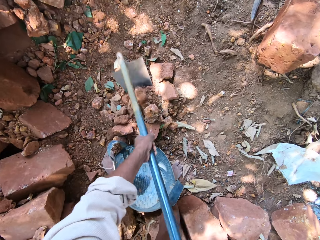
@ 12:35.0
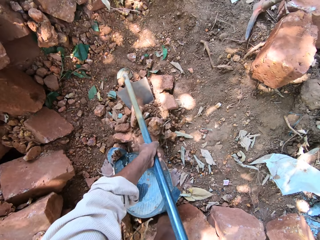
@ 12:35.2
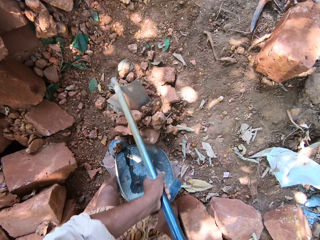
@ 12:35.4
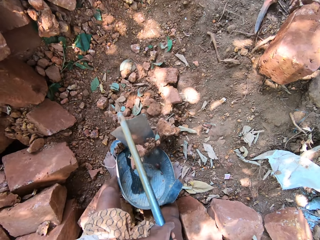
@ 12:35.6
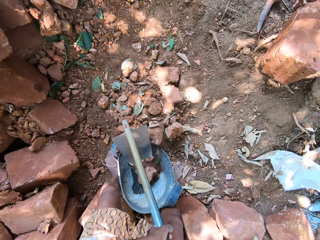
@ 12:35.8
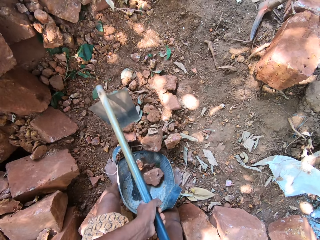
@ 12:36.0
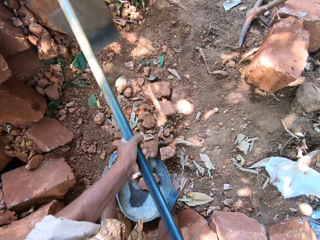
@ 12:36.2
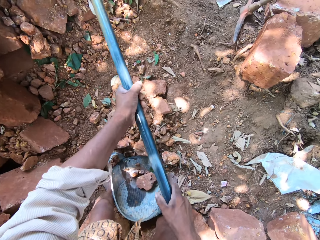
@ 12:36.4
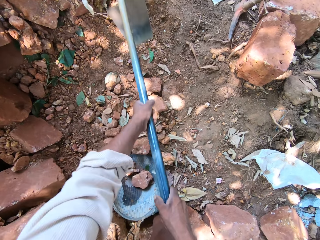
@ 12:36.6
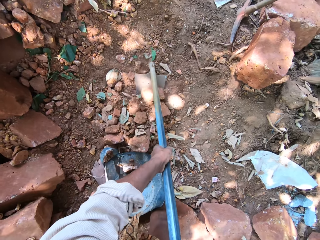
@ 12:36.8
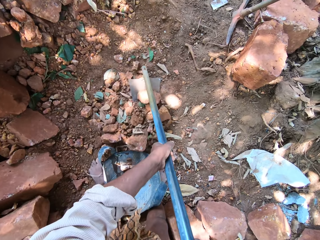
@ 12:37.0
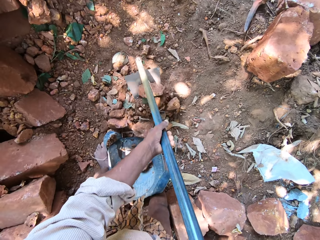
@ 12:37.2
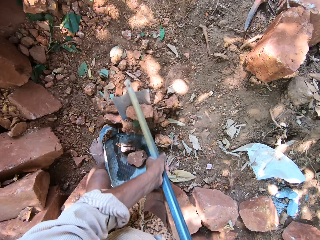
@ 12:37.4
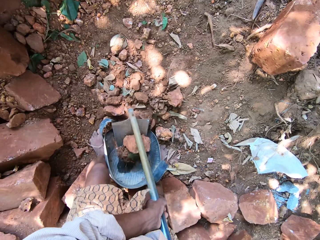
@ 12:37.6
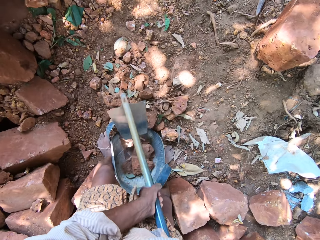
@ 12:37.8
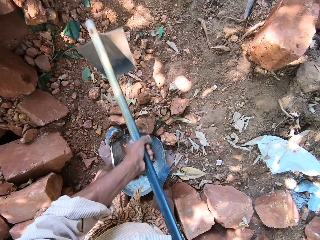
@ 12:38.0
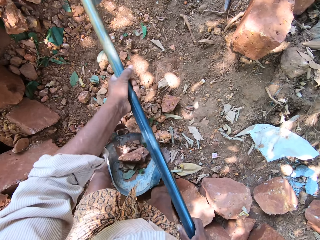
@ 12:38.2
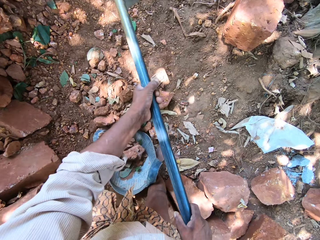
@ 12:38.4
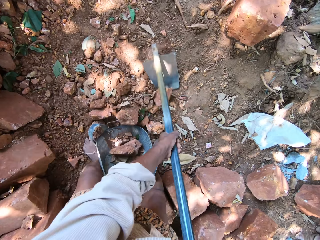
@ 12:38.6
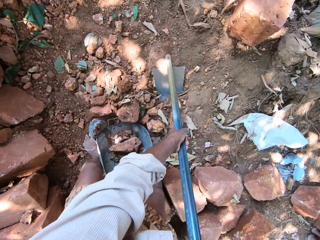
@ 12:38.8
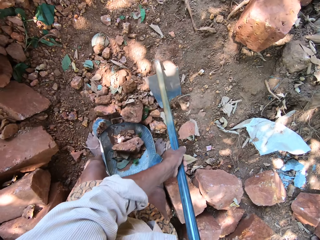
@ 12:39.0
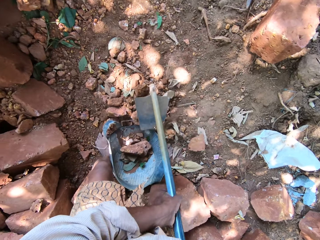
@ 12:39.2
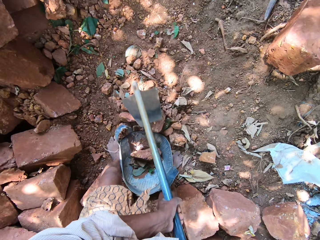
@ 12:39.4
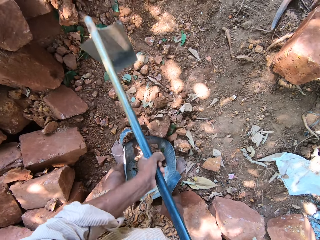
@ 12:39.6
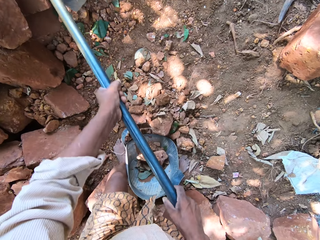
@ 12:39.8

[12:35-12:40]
The camera wearer scoops clay sand and stones from the ground into the rubber bucket with the hoe with both hands.

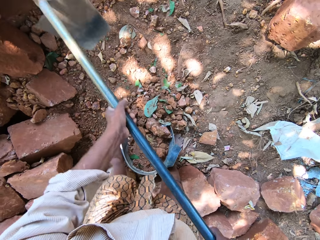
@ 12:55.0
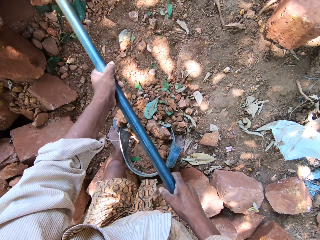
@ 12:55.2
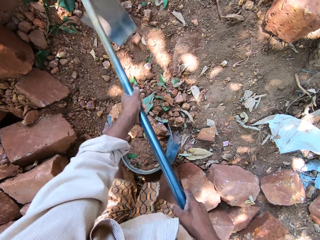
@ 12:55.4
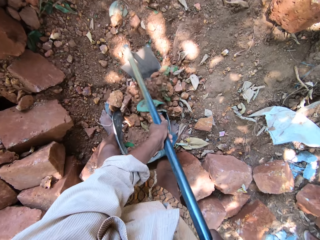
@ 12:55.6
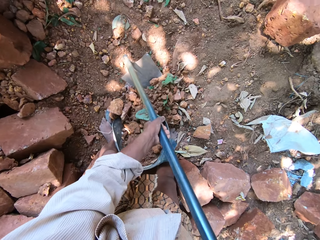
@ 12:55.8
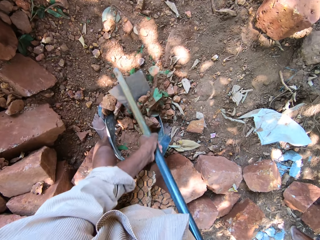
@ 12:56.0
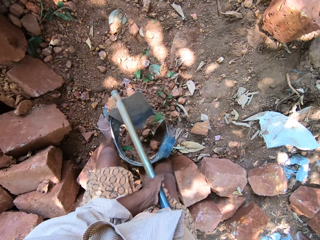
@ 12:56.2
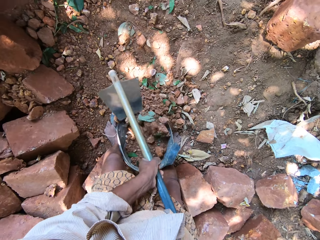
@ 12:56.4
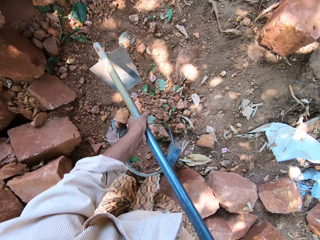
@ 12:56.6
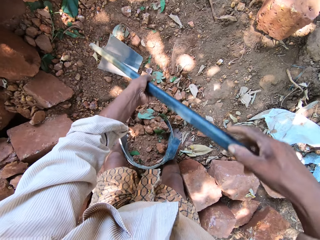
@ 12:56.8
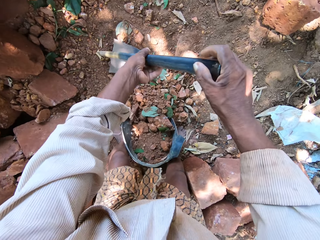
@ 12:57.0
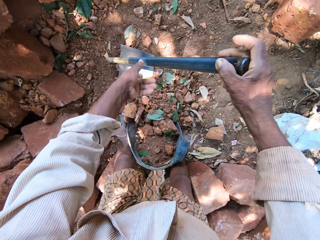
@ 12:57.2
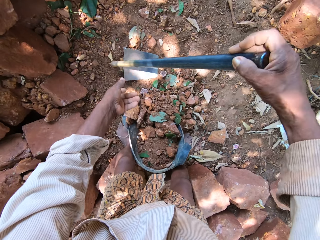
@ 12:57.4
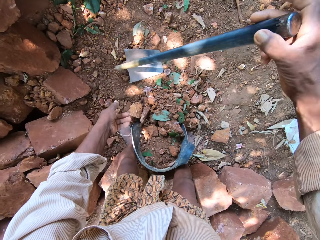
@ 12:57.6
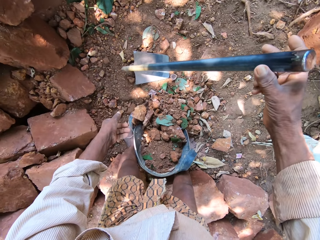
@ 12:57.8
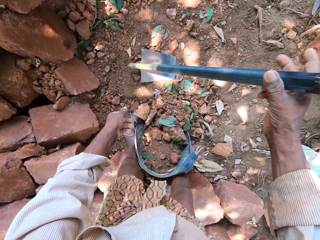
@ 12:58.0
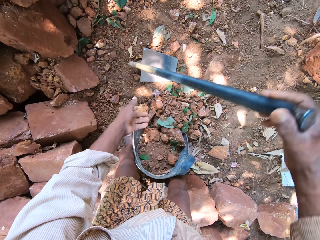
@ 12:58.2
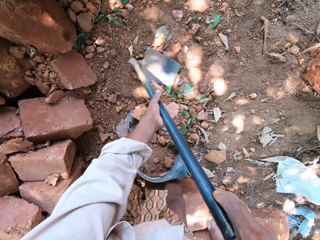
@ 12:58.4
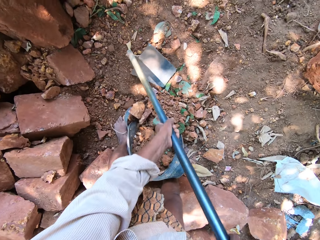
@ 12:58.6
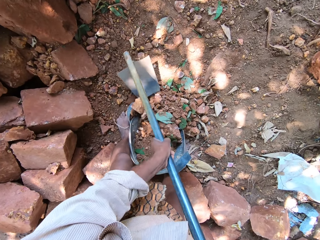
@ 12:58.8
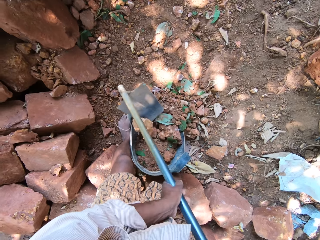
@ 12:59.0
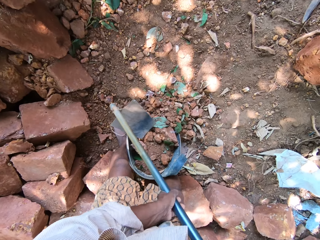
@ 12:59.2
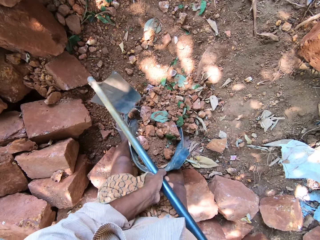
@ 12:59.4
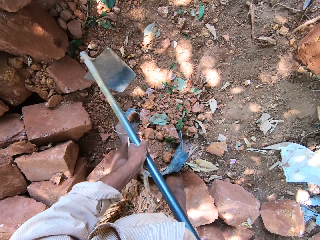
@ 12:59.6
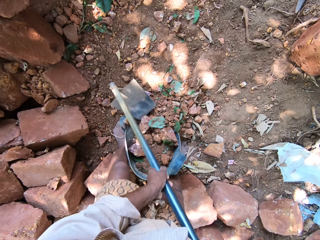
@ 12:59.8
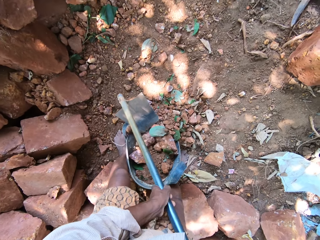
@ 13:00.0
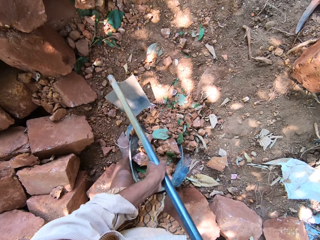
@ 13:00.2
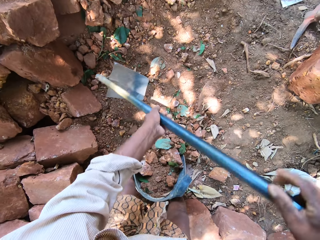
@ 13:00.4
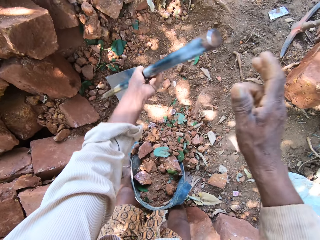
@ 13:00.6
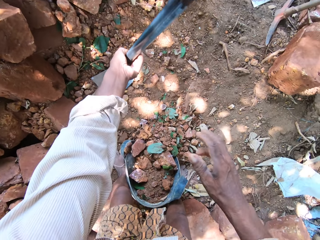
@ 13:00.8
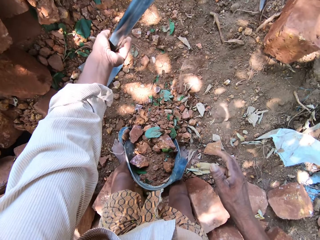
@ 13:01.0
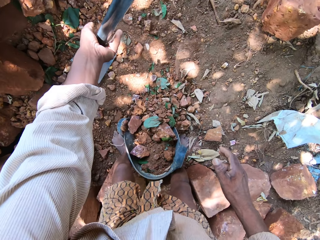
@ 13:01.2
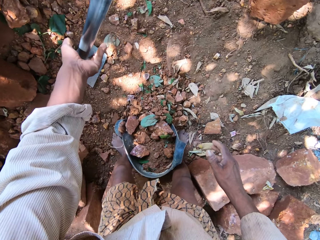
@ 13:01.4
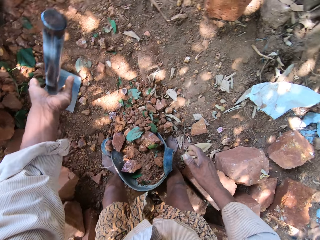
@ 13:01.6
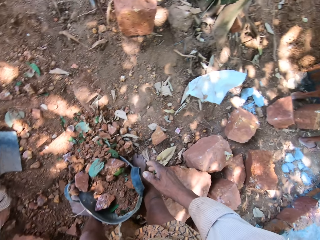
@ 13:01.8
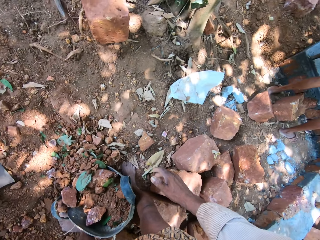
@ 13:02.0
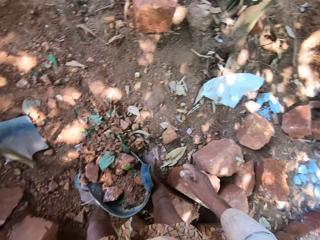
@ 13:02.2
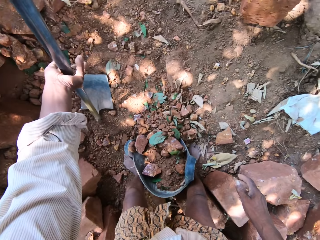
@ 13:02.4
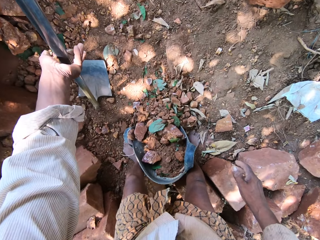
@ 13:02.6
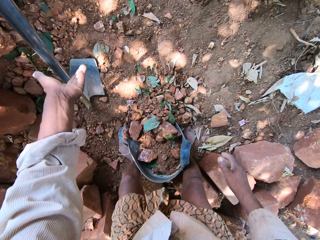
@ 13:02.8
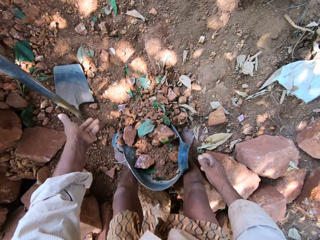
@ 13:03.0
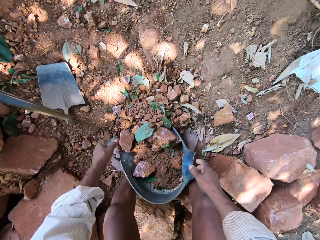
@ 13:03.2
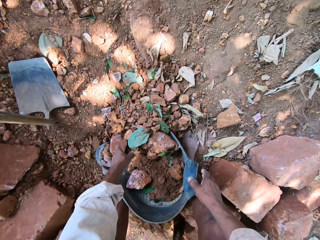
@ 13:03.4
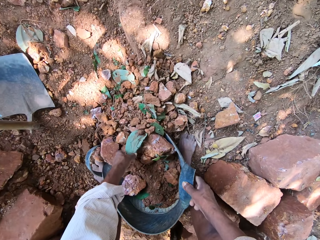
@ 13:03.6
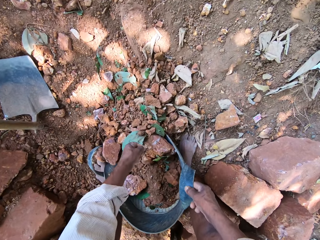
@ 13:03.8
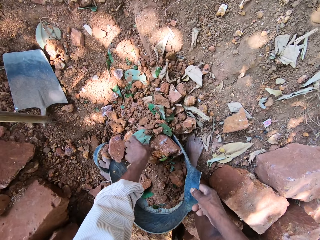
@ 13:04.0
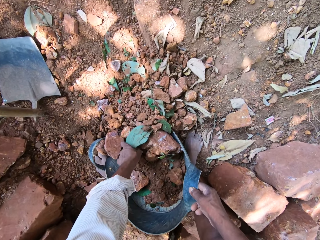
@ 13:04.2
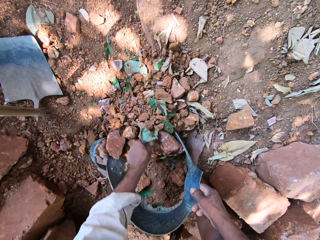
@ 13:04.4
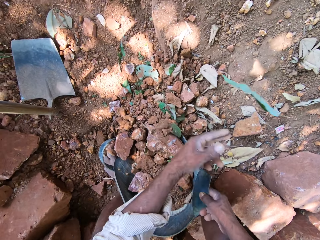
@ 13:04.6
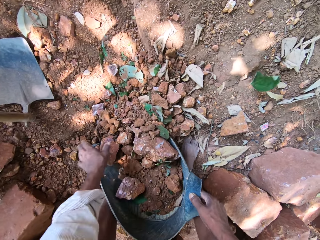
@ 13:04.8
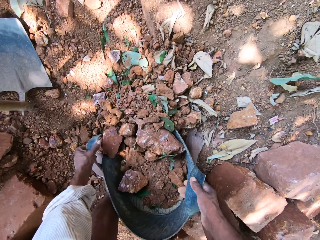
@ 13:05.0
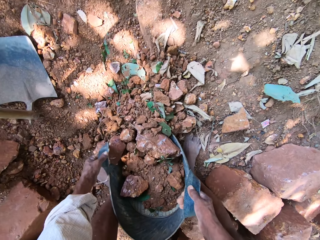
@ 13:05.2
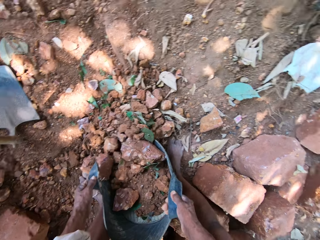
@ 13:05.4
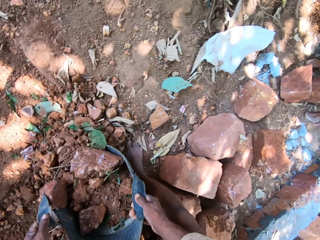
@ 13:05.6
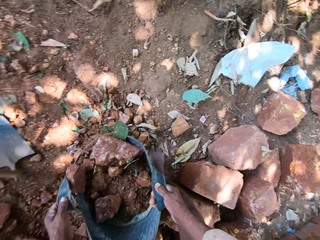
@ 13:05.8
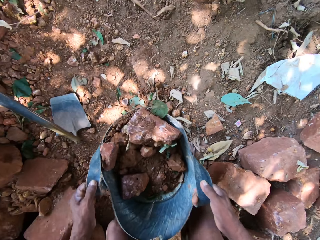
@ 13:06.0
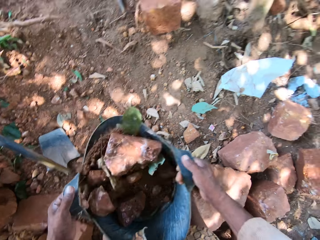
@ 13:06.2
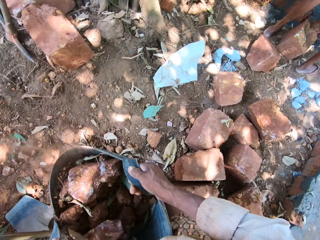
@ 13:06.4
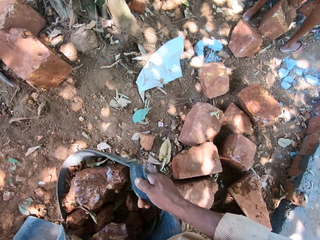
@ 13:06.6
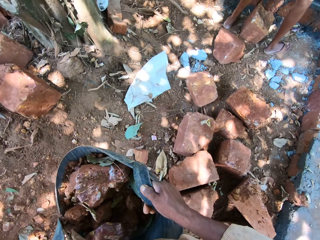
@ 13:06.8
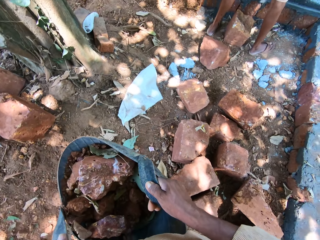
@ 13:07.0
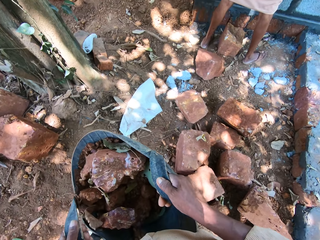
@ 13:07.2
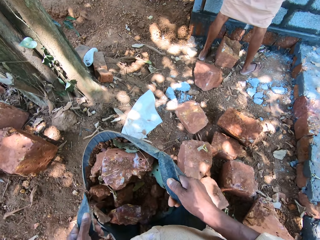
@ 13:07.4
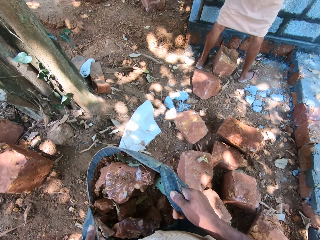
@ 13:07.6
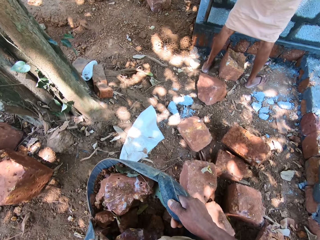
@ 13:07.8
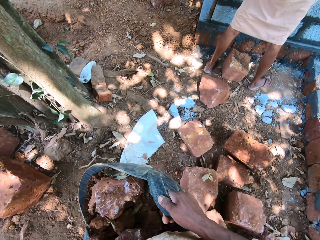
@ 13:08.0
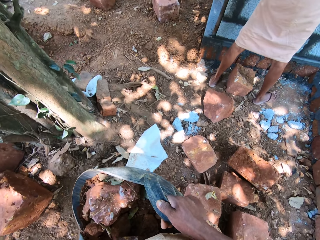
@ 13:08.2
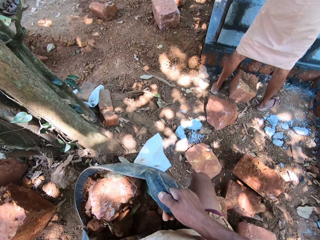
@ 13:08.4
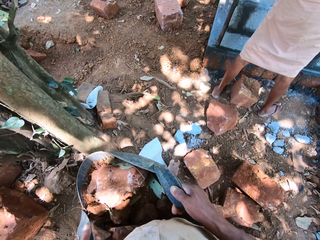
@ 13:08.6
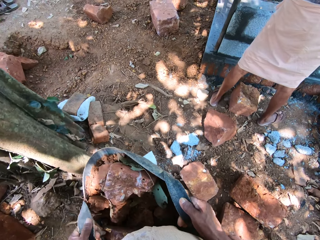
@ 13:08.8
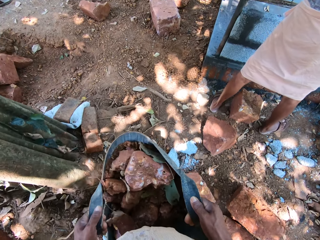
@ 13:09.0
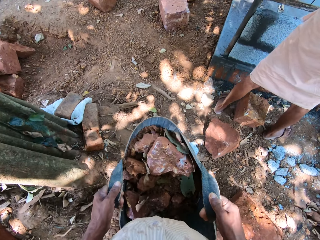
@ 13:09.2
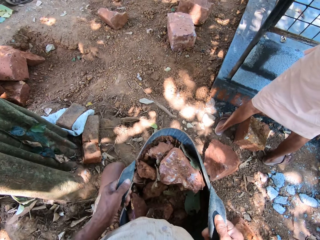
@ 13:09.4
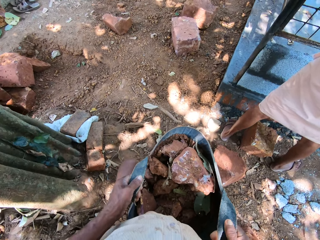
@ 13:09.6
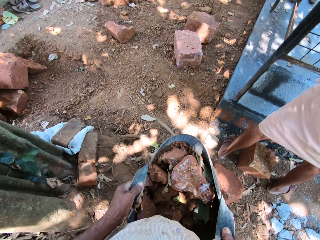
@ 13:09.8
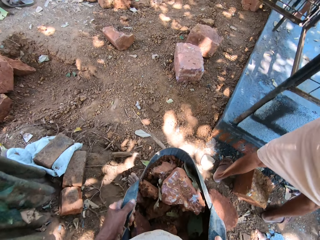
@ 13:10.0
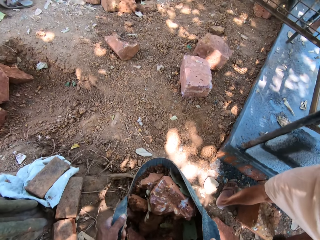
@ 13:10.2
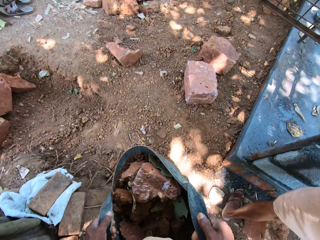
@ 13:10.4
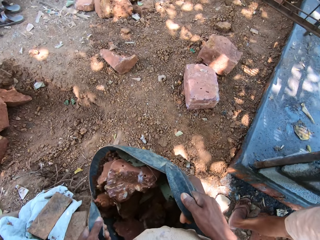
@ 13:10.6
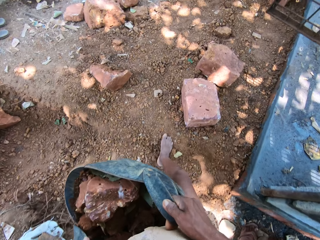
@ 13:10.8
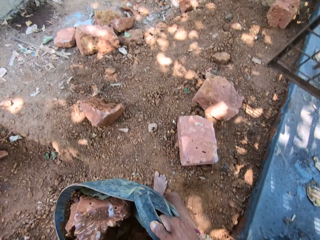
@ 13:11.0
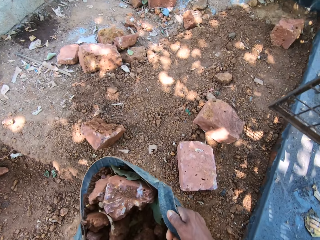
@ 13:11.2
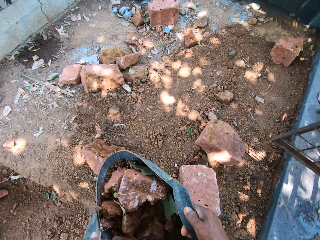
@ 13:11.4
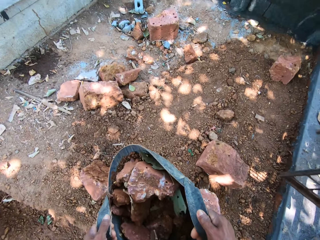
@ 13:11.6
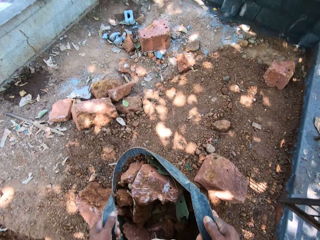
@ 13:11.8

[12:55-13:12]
The camera wearer removes his left hand from the hoe in his right hand. He puts the hoe down. He lifts the hoe. He tilts the hoe in his right hand. He holds the hoe with both hands. He scoops clay sand and stones from the ground into the rubber bucket or basket with the hoe with both hands. He removes his right hand from the hoe in his left hand. He places the hoe in his left hand on the ground. He holds the rubber bucket on the ground with his right hand. He removes a leaf from the rubber bucket with his left hand. He picks up the rubber bucket from the ground with both hands. He shakes the basket. He walks around.
